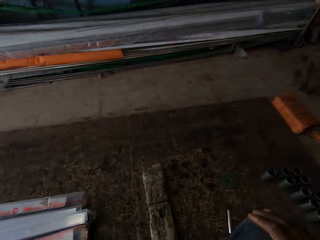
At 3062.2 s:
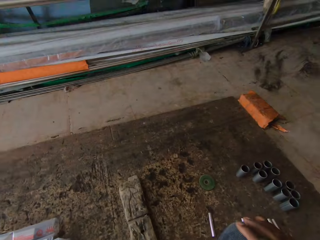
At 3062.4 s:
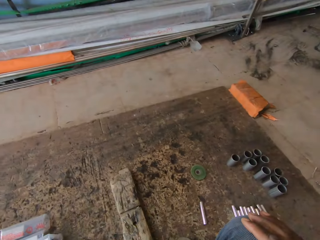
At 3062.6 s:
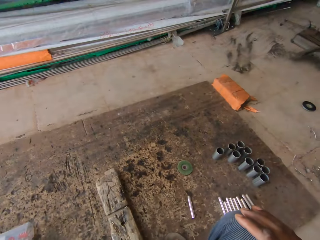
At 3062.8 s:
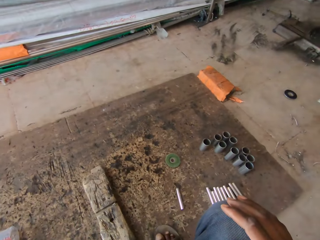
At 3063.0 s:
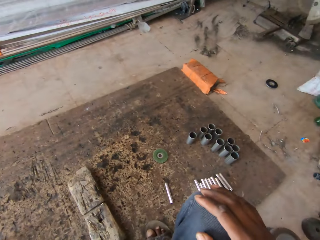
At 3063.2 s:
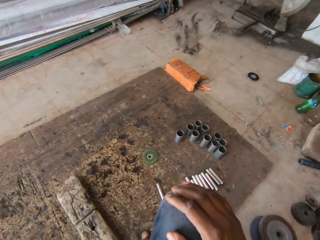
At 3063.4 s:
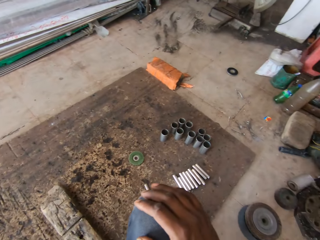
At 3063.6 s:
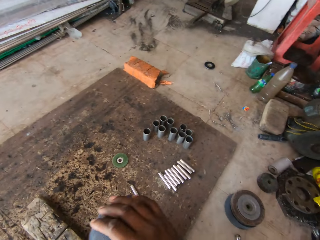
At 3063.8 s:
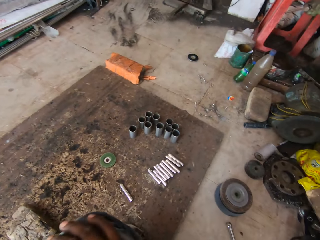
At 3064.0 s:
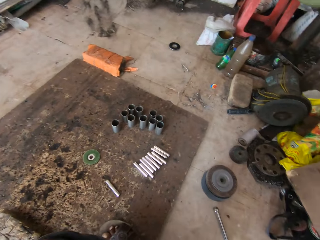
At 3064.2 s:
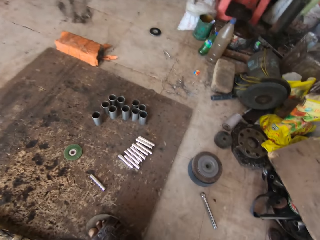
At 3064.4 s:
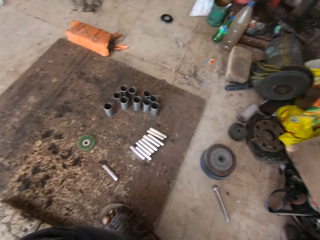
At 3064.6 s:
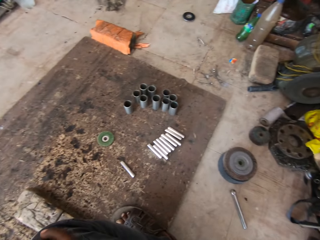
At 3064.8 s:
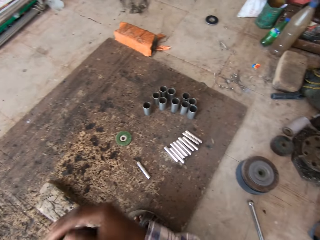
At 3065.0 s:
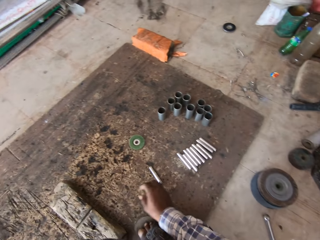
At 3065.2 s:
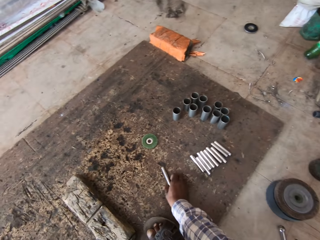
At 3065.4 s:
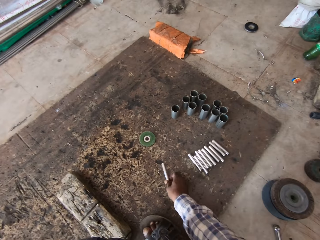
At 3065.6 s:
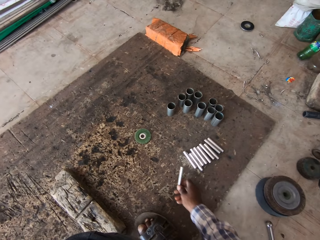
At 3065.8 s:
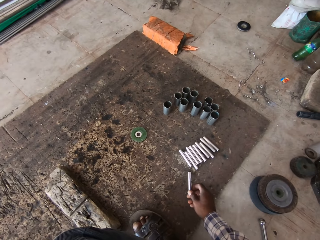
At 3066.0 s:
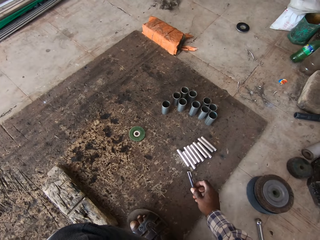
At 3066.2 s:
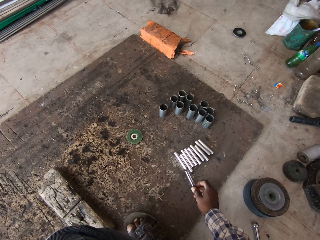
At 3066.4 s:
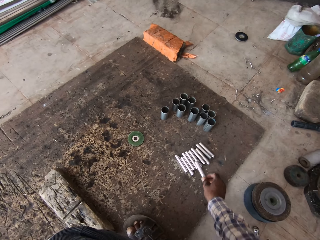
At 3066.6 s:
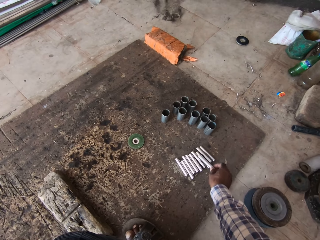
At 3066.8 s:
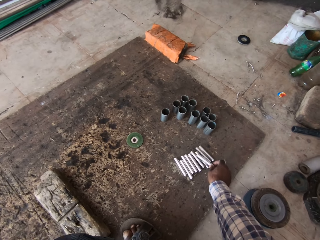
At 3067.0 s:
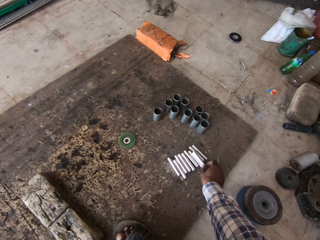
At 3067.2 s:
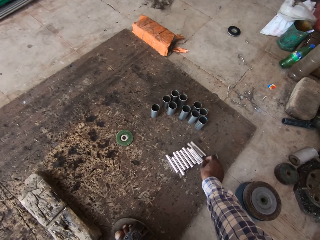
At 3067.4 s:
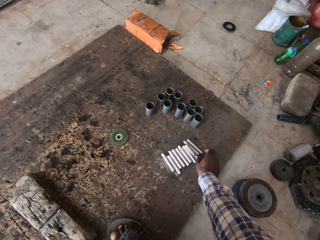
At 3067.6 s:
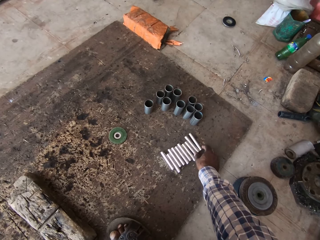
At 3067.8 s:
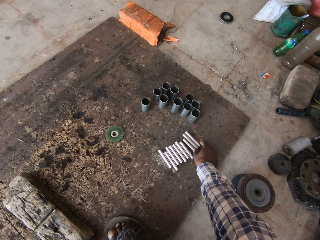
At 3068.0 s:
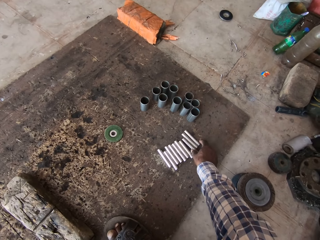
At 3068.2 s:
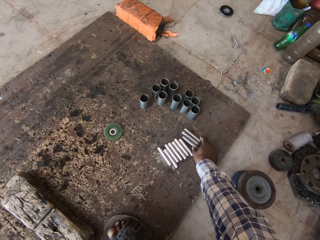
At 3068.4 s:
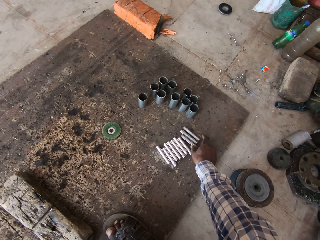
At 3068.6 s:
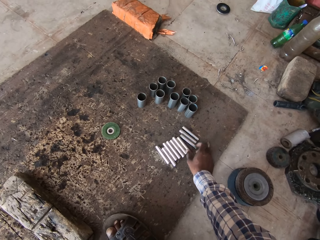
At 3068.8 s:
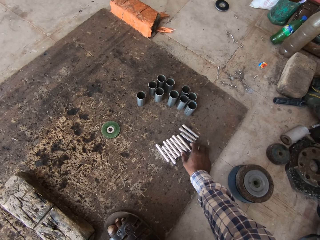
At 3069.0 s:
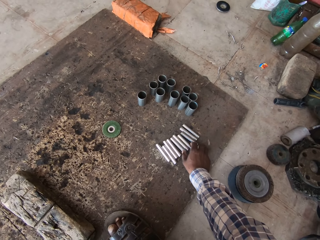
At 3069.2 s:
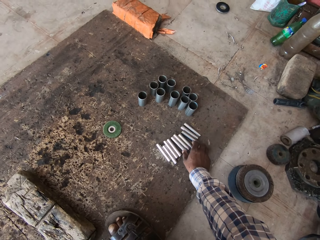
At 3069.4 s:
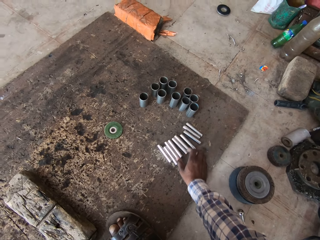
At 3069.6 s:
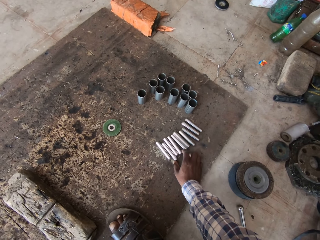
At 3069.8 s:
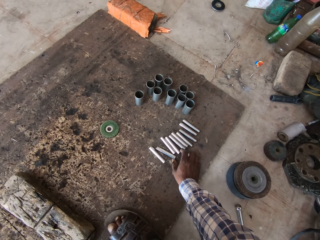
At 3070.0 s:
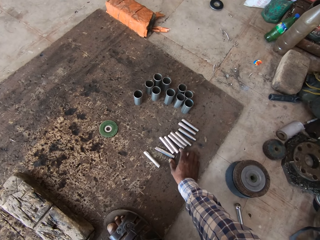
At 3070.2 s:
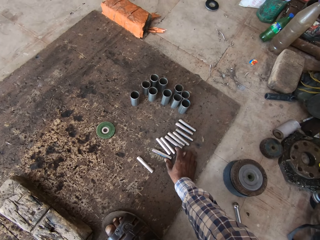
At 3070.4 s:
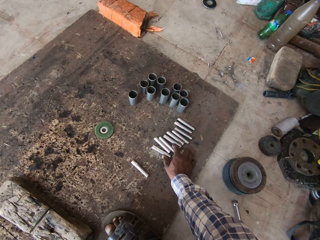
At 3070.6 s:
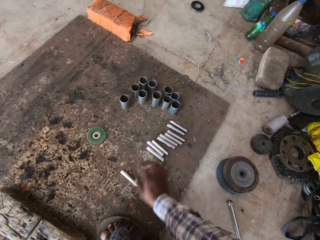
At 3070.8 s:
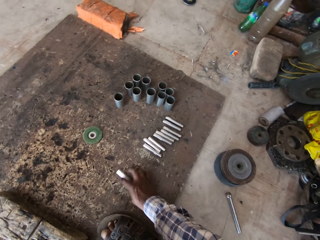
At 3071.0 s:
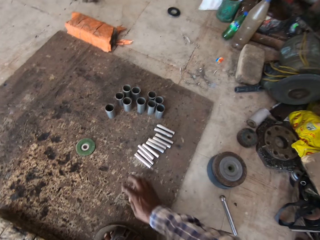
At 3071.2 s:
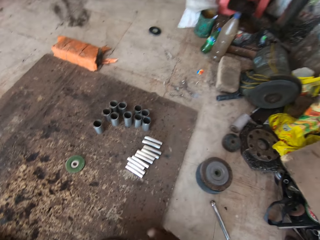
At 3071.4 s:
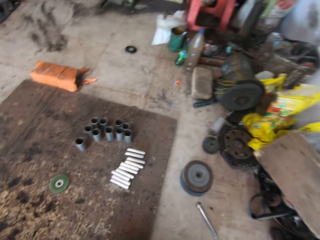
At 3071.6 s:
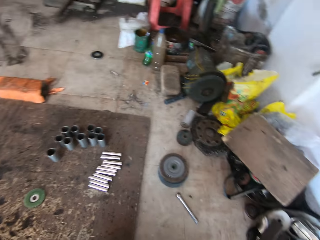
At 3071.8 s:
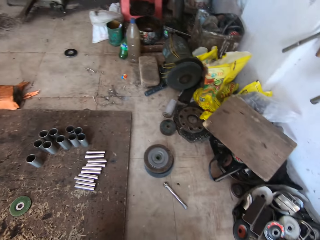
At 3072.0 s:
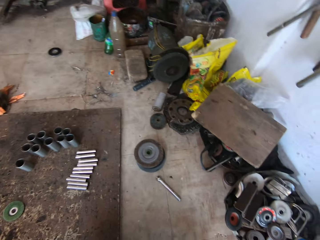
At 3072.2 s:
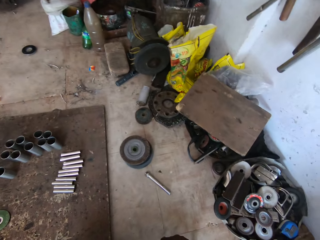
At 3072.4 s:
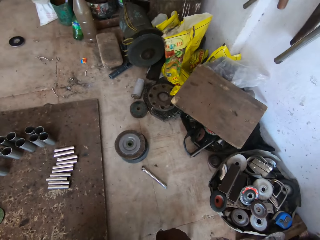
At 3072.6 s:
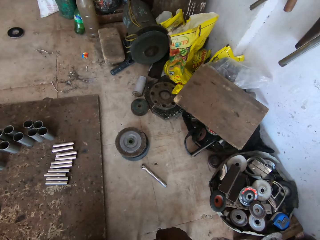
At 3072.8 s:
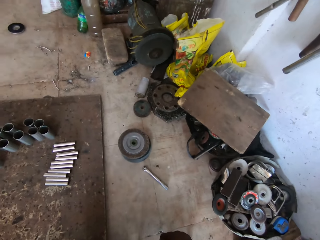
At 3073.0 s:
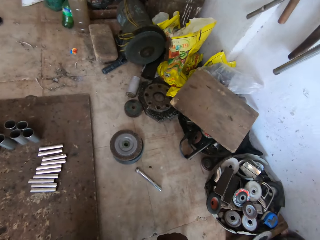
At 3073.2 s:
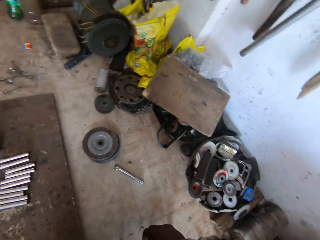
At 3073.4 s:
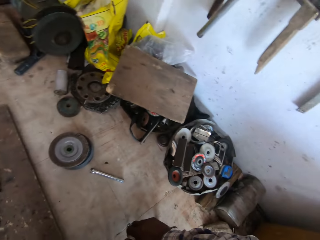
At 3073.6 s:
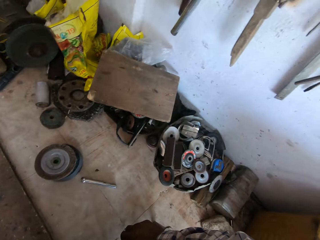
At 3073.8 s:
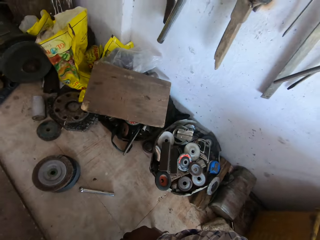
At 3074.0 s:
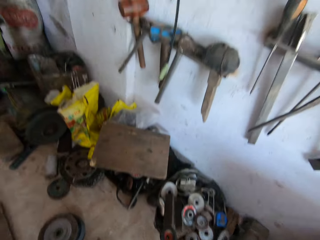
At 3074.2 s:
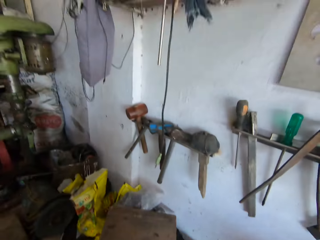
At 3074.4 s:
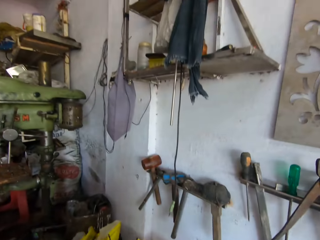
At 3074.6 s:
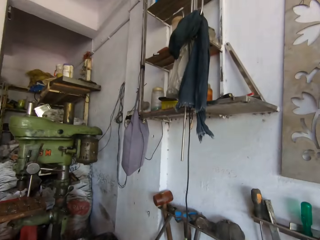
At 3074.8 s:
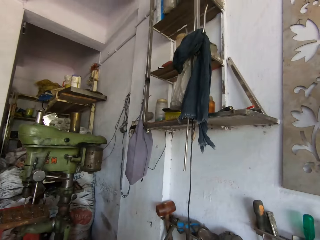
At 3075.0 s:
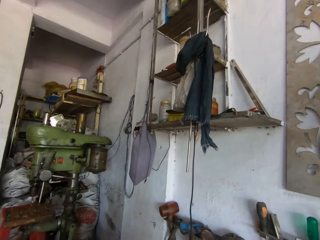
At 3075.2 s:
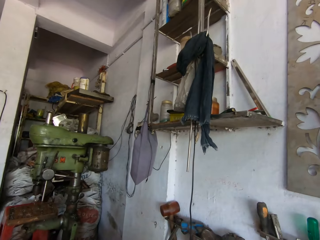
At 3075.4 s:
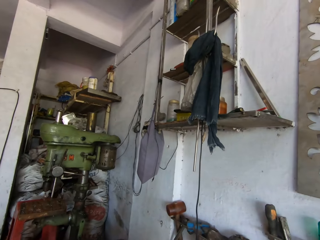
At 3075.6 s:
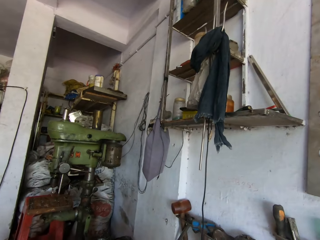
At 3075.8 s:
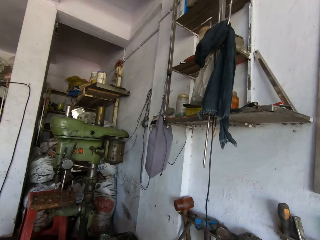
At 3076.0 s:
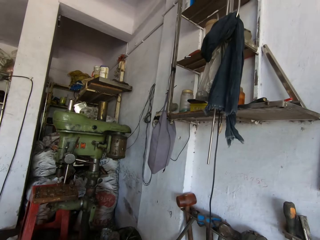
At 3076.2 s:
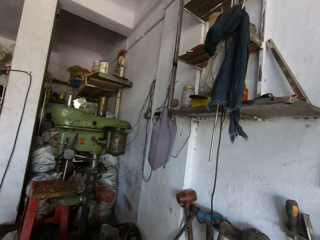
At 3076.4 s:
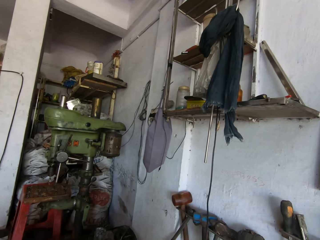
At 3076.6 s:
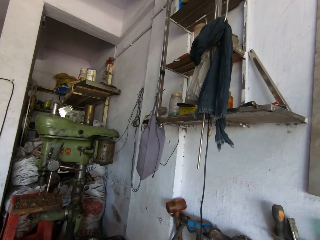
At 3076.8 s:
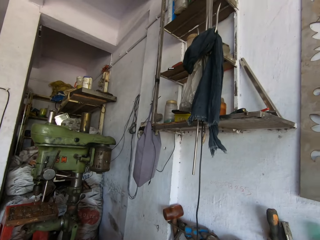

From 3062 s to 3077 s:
The camera wearer moves the metal rods on the floor with his right hand. He picks up a metal from the ground, drops the metal on the ground, arranges the metals on the ground and looks around.

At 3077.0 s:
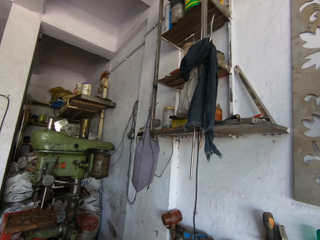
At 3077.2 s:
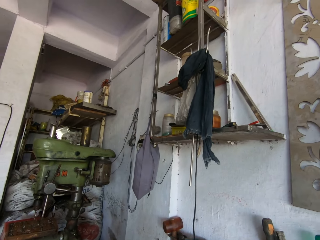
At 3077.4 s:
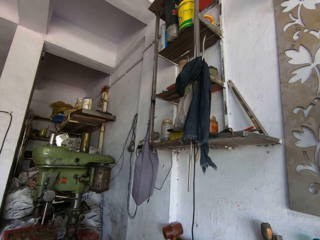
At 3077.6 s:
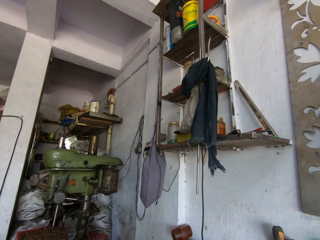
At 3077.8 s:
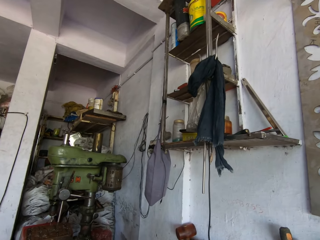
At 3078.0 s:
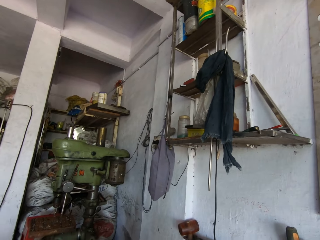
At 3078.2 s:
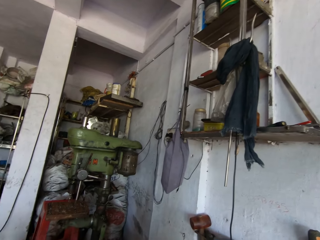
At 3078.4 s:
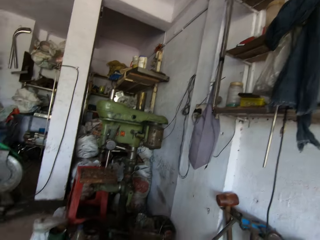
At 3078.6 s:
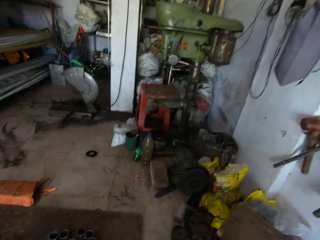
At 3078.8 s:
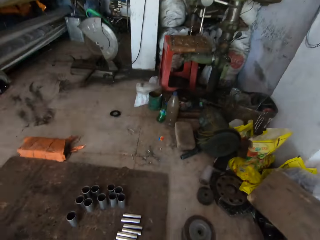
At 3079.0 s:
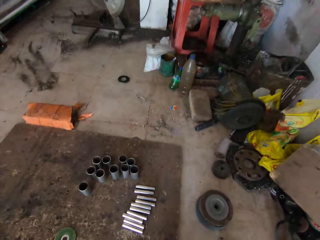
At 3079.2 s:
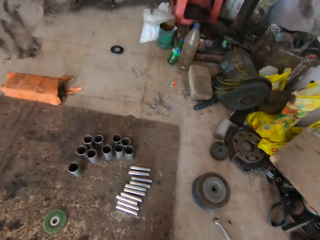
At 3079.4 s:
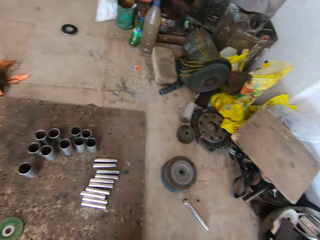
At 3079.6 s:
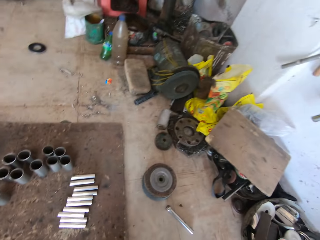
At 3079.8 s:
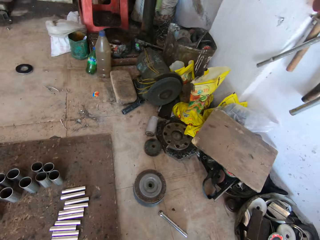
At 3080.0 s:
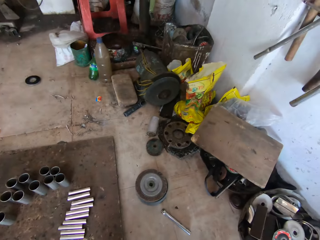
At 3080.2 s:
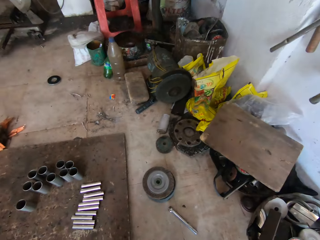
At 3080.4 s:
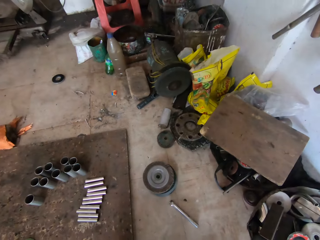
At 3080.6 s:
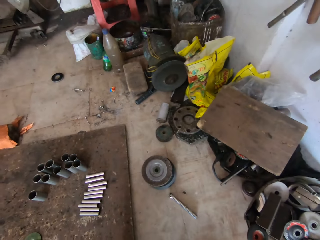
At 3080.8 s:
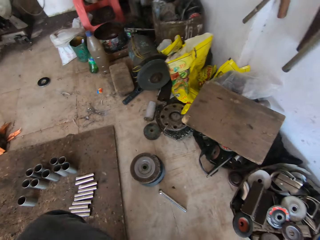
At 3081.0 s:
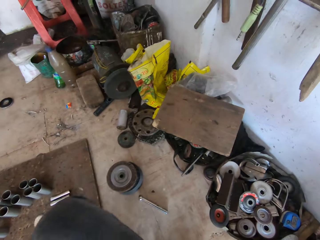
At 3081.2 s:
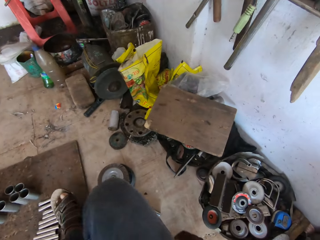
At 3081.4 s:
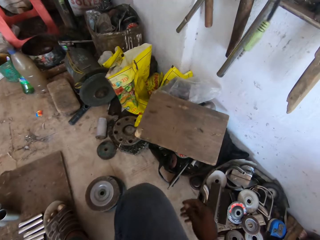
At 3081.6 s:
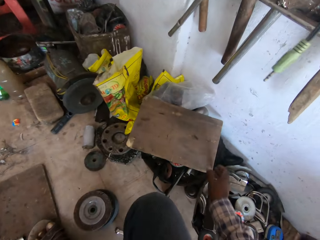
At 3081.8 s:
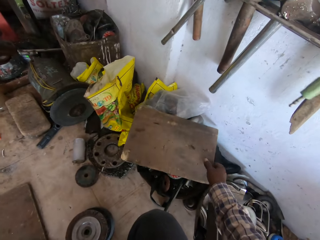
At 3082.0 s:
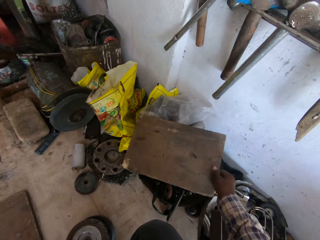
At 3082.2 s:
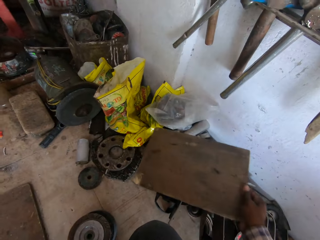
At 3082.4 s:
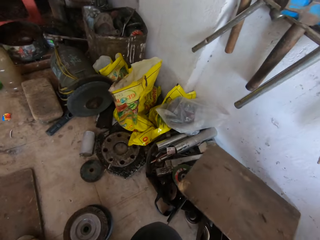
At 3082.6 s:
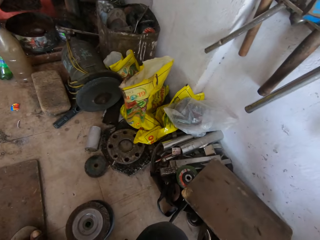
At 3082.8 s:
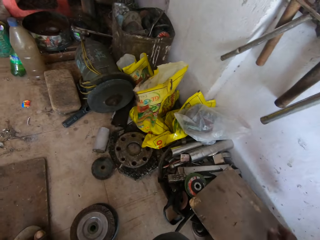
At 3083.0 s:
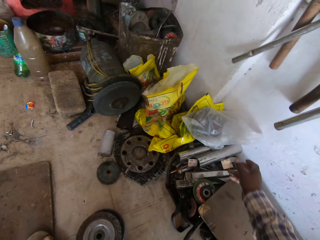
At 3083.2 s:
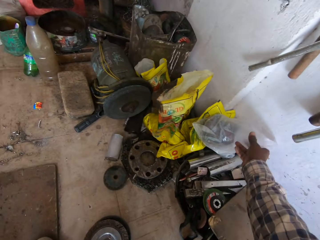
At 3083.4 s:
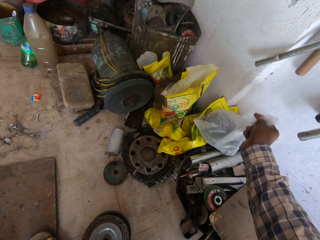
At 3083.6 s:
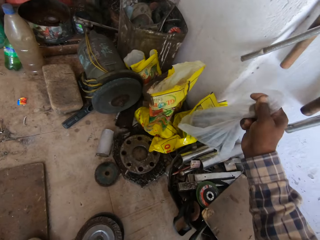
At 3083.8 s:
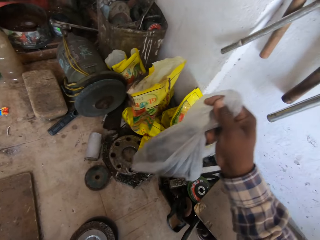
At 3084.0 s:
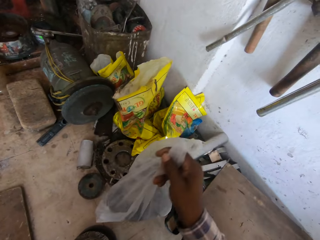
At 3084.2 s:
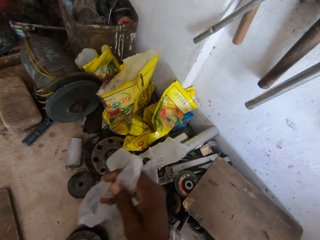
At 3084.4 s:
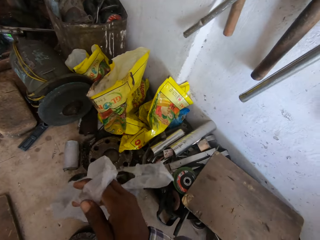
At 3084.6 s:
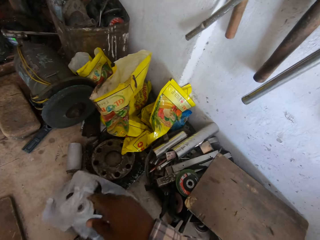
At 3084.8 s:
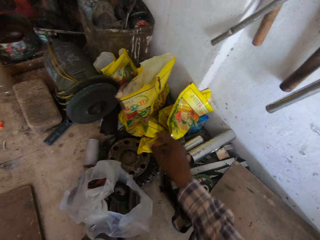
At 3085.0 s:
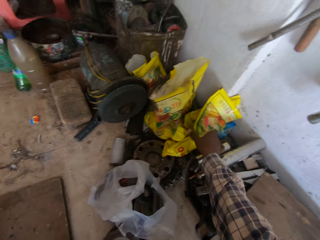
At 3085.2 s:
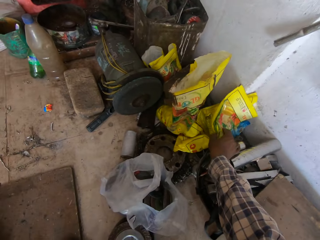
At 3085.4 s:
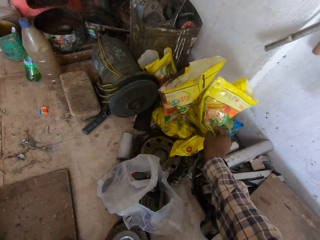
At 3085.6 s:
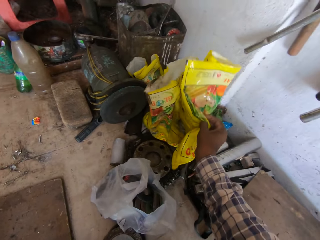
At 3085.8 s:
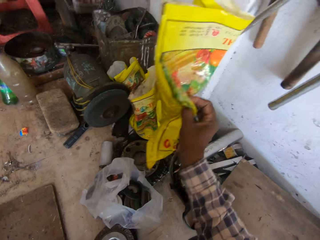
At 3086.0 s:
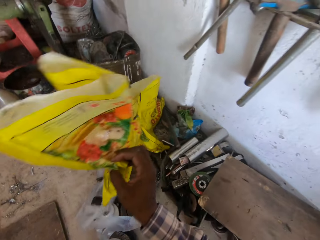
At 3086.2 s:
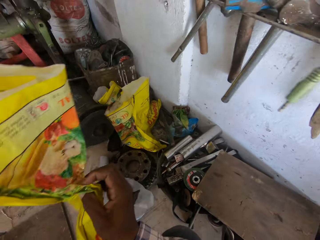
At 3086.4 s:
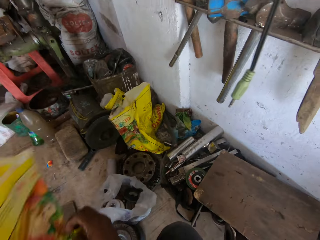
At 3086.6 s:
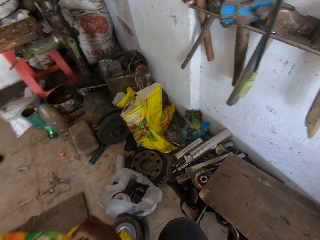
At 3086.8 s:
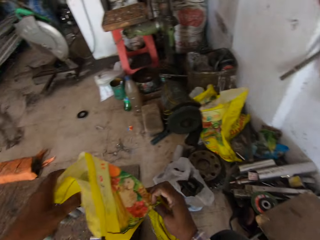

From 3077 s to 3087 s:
The camera wearer moves a wooden plank on some tools with his right hand. He picks up a piece of wood. He removes a plastic bag on some tools with his right hand. He picks up a nylon bag. He moves a yellow bag from some tools with his right hand. He drops the nylon bag and picks up a sack.
